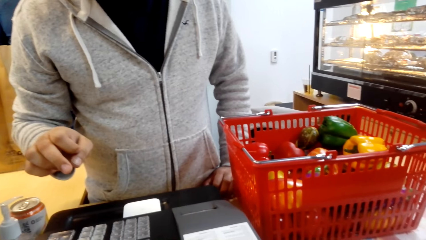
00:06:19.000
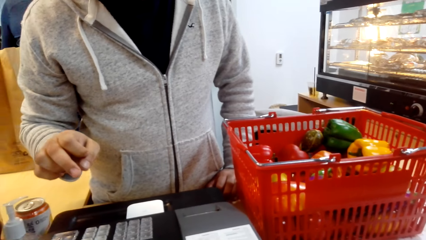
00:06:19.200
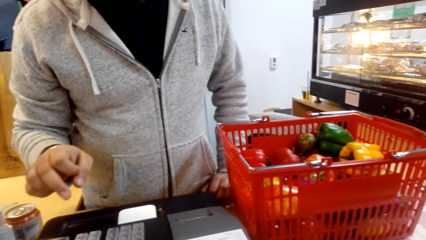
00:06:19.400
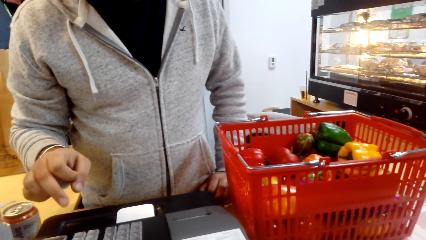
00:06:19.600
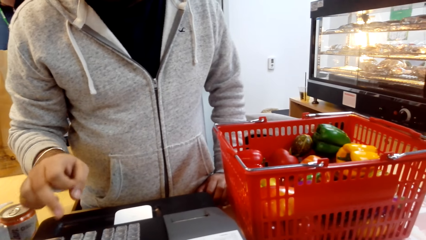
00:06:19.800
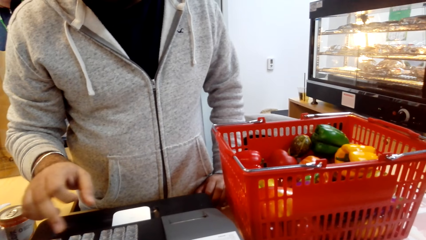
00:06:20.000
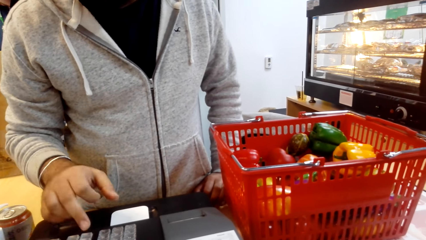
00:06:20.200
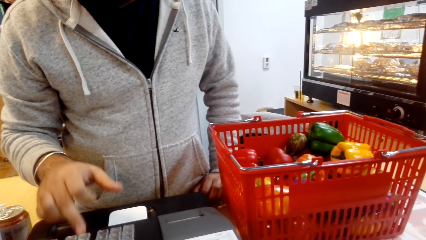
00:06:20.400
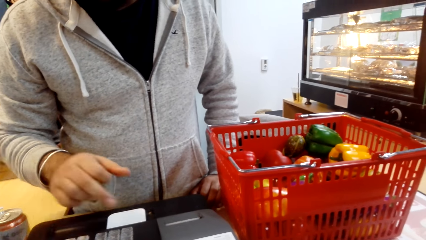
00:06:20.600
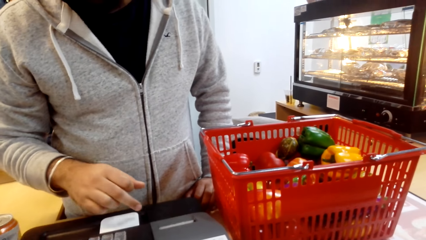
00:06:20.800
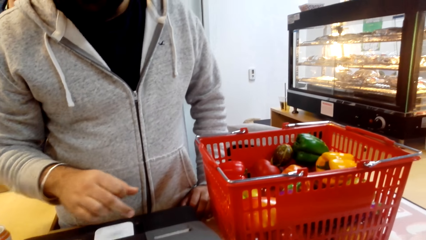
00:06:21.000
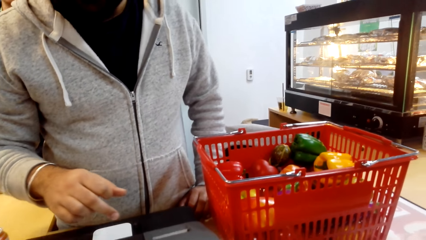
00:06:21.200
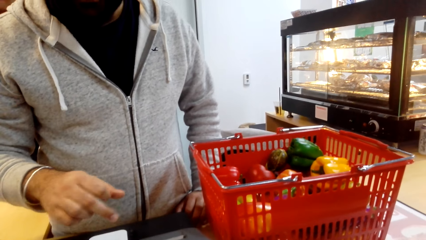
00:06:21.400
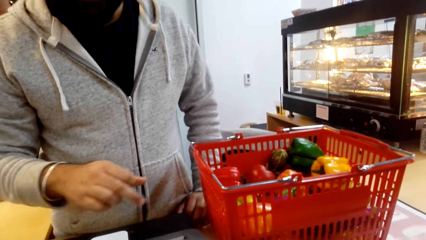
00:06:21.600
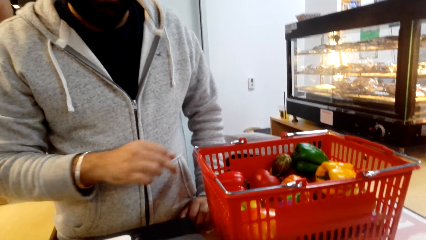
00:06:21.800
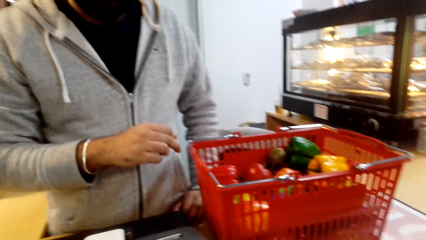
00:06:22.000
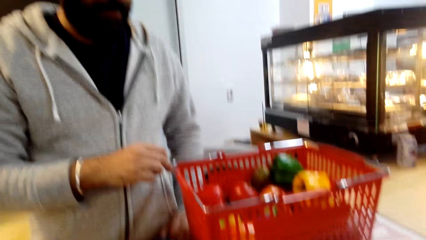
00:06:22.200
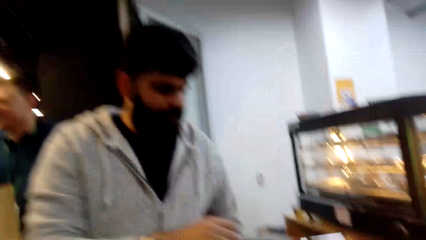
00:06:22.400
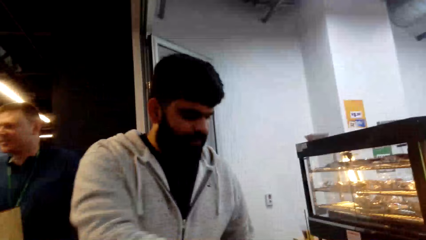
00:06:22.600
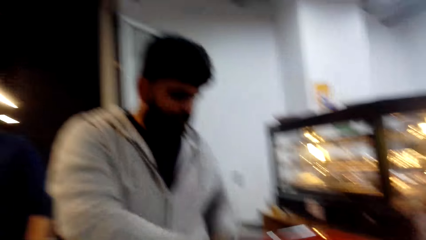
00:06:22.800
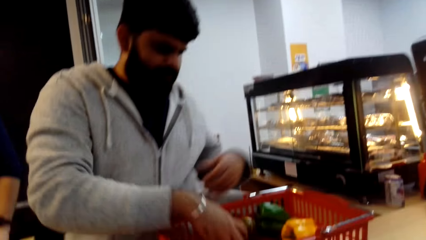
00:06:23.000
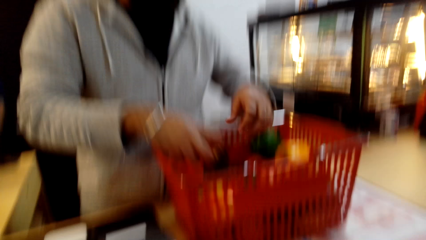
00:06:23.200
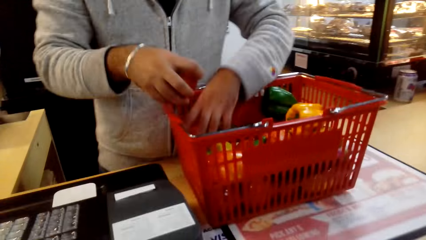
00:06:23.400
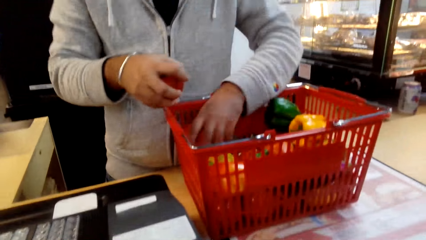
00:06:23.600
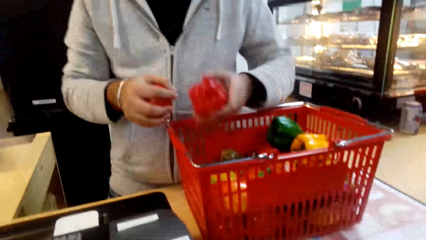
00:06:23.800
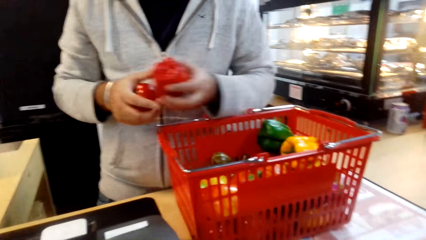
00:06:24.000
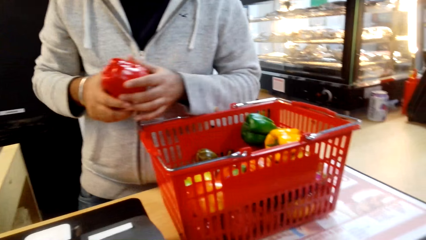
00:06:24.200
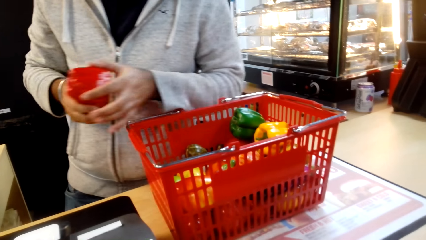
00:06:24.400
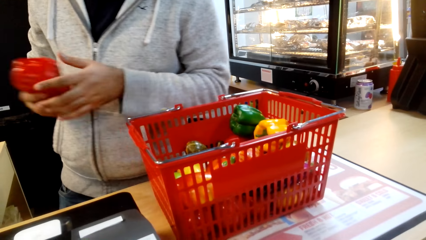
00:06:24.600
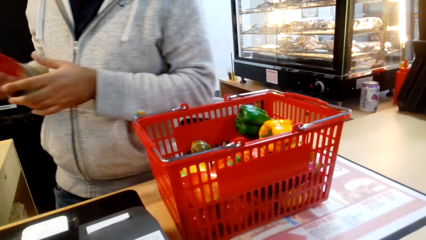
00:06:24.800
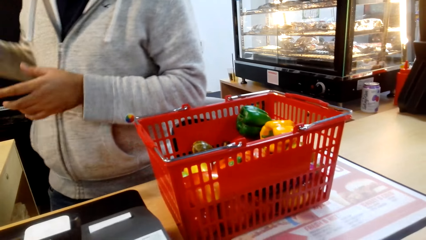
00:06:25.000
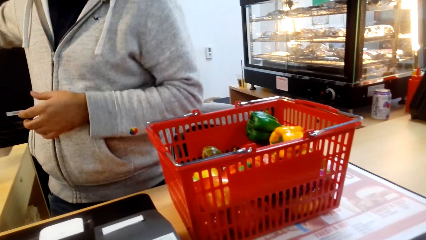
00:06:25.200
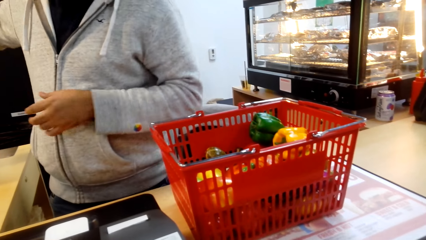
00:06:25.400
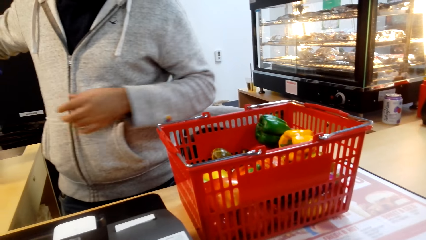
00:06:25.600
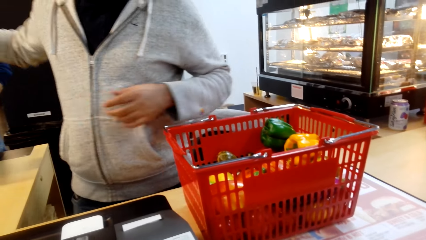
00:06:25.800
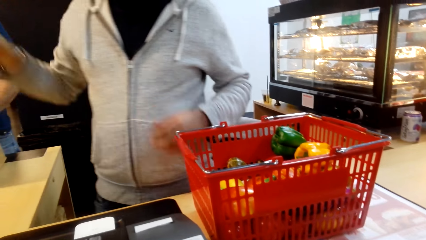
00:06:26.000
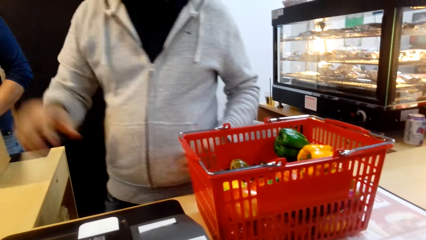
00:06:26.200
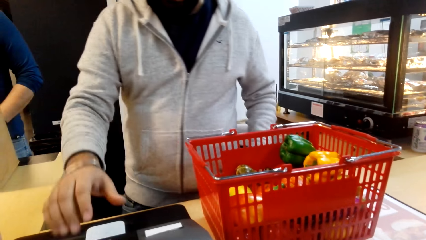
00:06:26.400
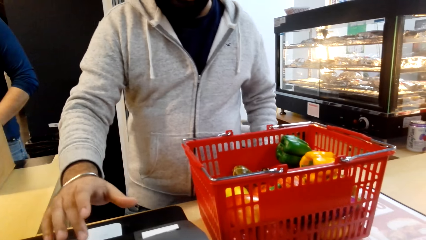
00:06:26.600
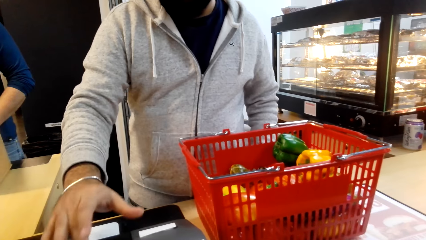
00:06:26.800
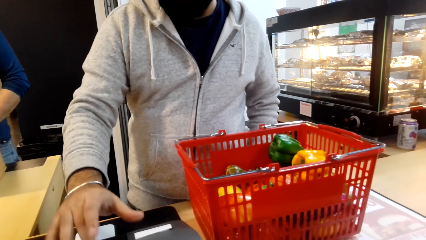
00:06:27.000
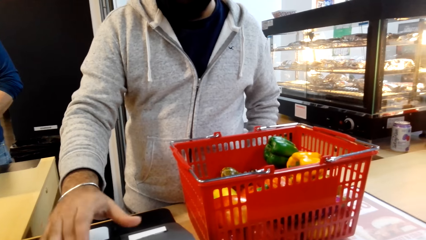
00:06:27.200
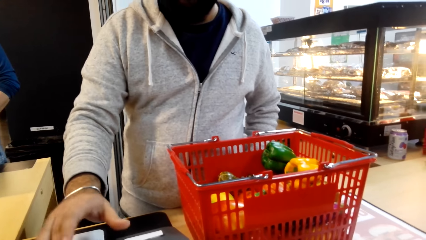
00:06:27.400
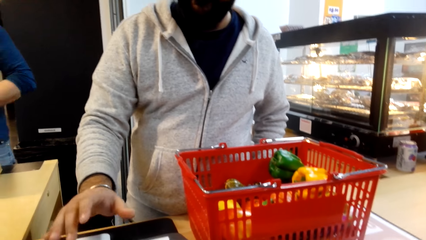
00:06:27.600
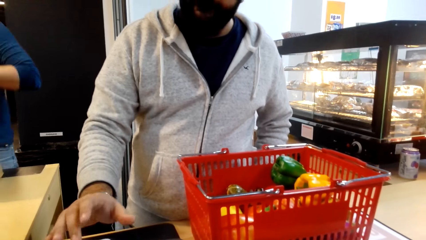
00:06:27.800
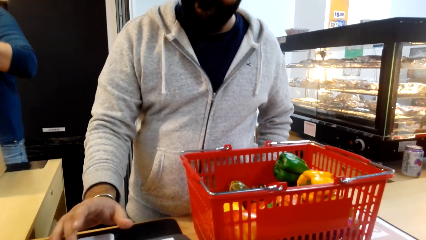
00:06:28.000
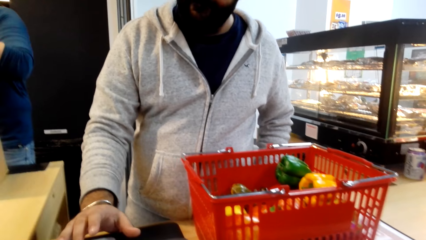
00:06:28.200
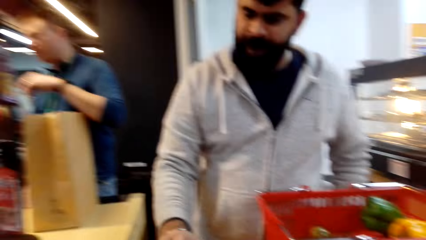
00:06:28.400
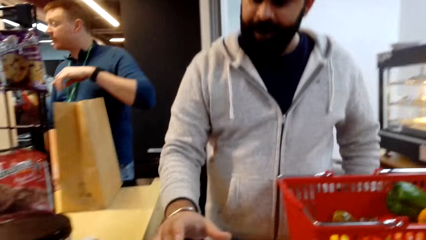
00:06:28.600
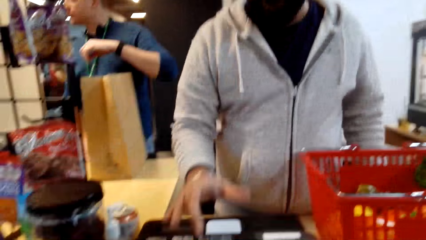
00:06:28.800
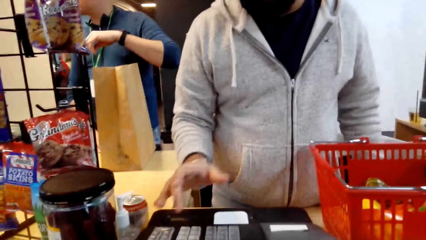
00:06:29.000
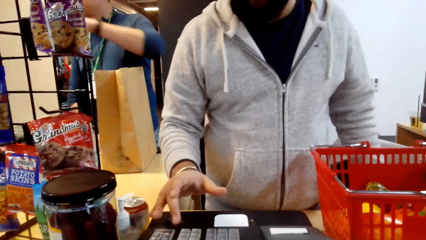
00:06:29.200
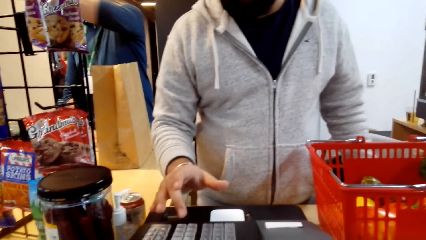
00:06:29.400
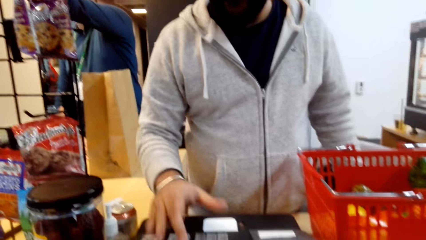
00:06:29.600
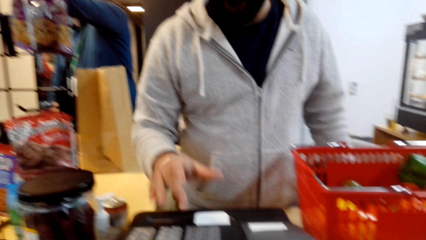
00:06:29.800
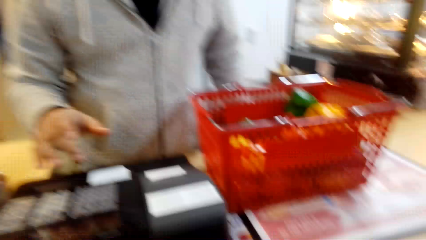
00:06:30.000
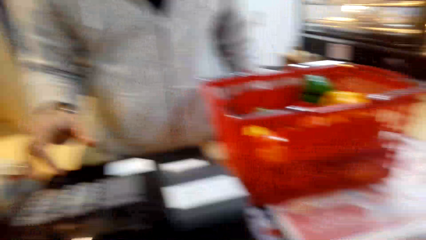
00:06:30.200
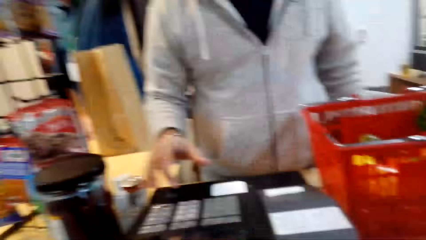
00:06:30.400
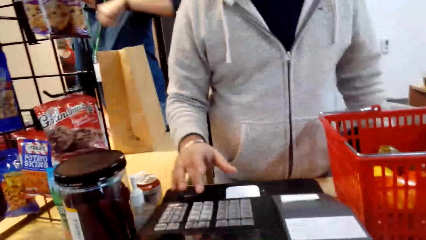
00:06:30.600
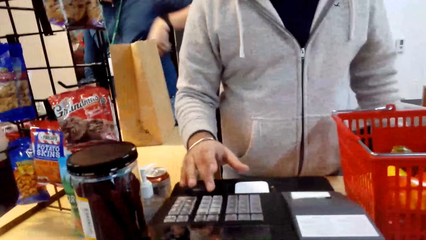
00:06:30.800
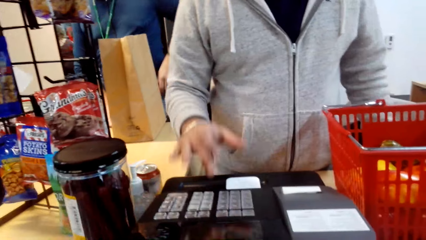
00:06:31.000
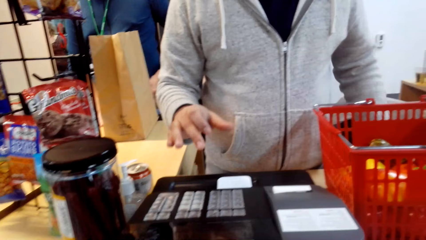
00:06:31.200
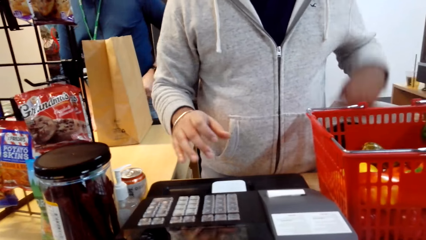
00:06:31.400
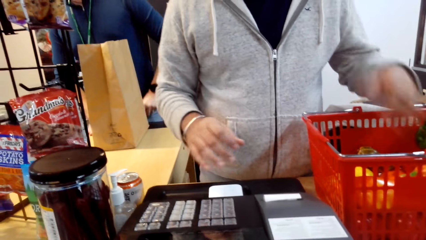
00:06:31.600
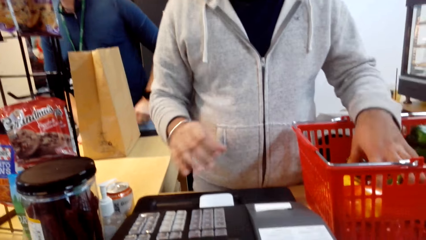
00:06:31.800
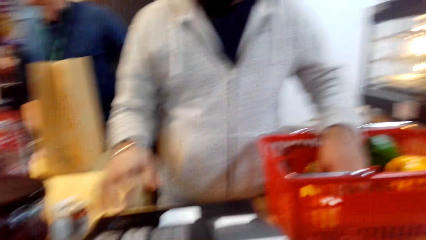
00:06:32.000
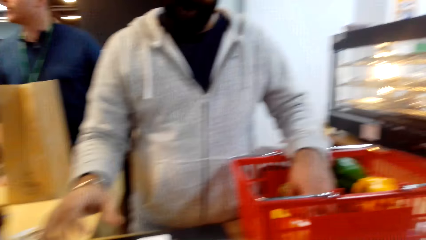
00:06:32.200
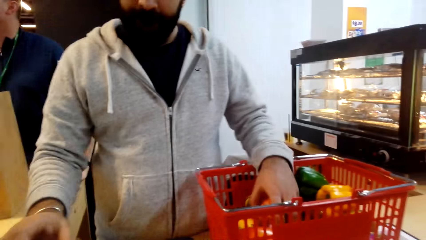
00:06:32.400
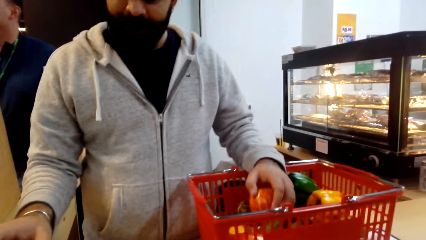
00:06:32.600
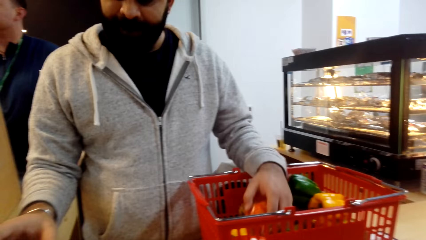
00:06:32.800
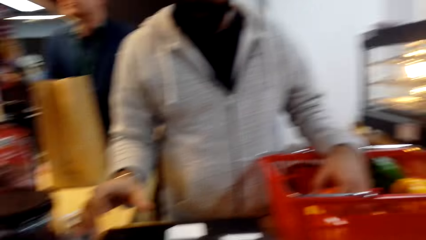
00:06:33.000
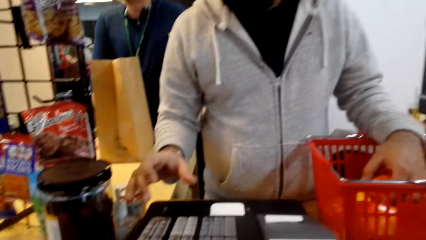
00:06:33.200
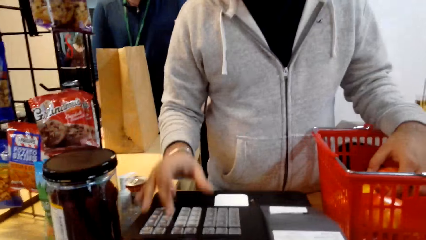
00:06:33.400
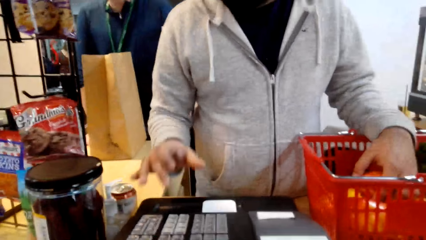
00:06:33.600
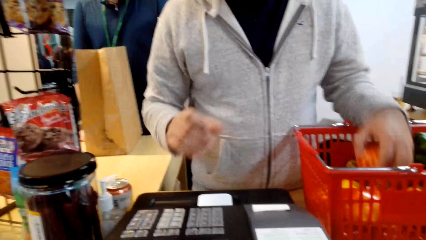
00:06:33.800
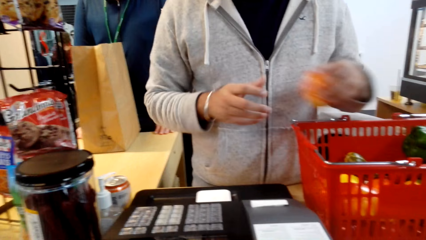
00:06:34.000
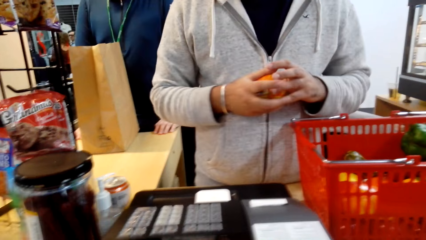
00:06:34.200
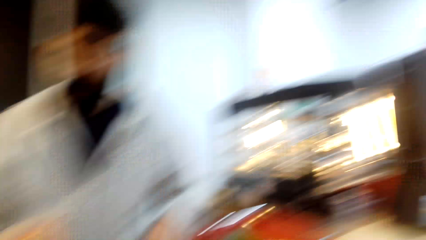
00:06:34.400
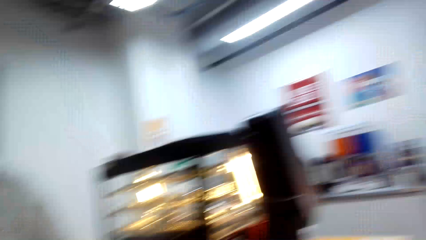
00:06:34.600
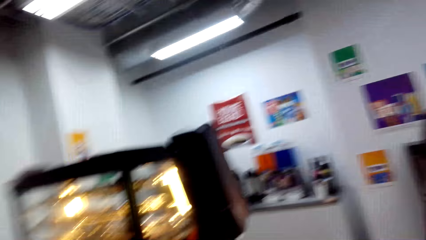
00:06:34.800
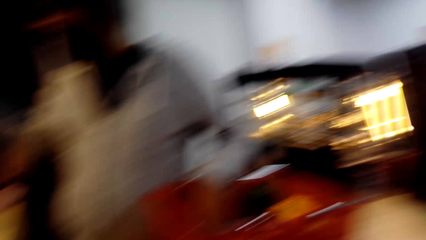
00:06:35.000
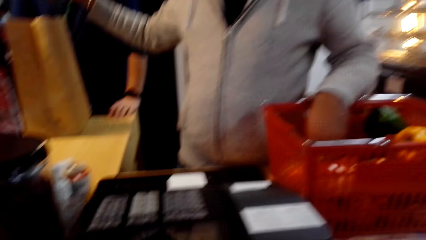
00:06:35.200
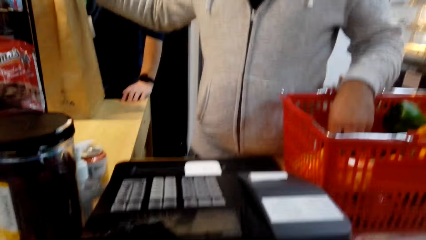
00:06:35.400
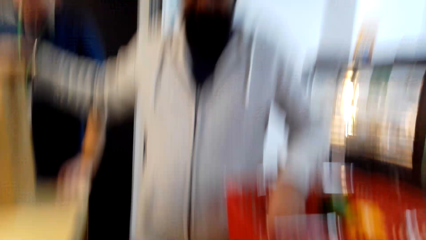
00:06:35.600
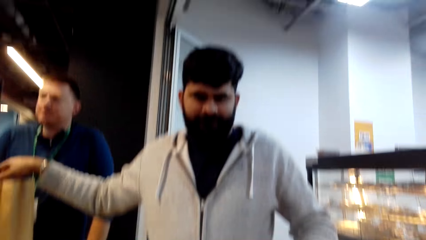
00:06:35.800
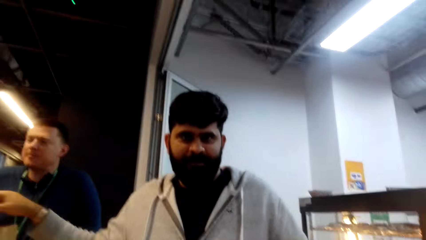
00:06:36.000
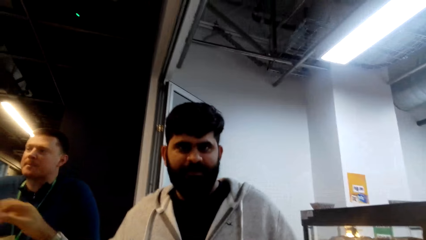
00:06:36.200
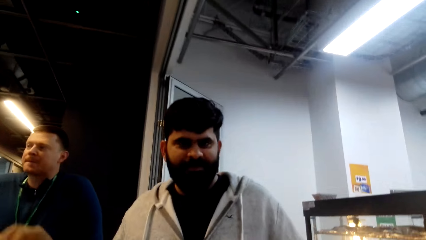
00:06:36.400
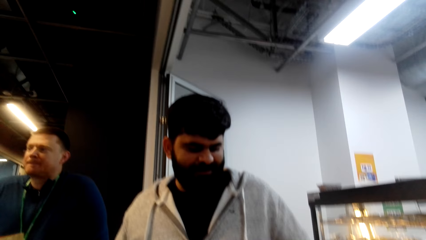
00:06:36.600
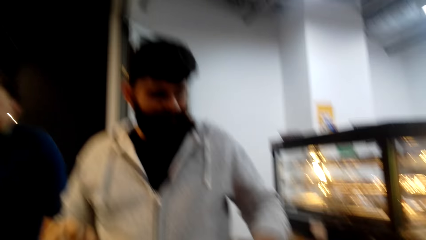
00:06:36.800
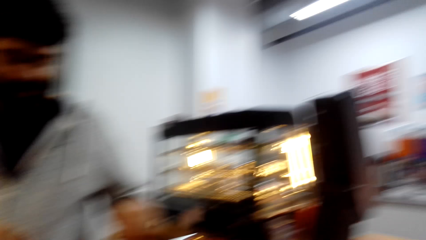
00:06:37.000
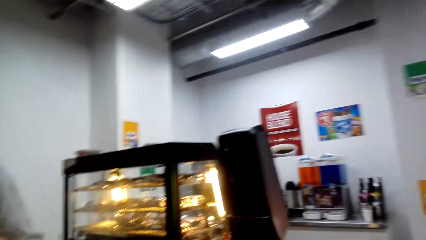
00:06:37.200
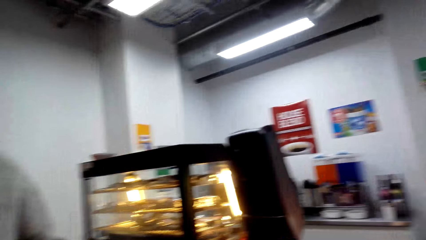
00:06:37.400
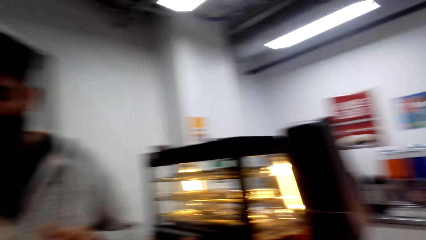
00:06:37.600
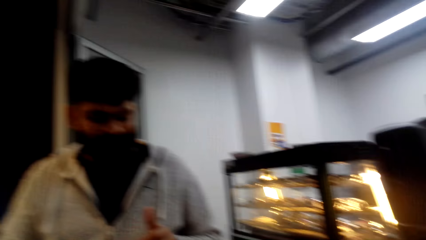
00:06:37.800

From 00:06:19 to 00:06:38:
A cashier presses the cash register. The cashier picks a bell pepper from a basket and places the bell pepper in the shopping bag. The cashier presses the cash register. The camera wearer converses with the cashier. The cashier picks the foodstuff from the basket and places the foodstuff in the shopping bag.
